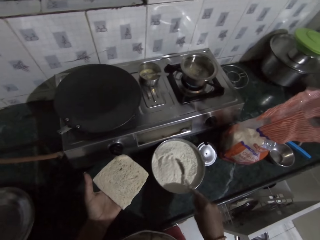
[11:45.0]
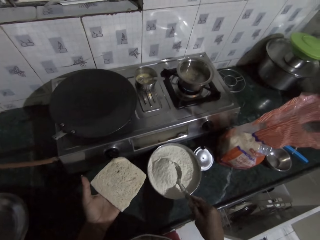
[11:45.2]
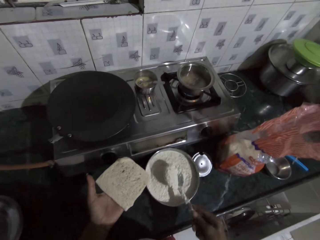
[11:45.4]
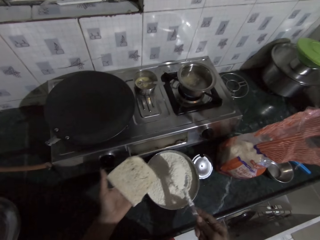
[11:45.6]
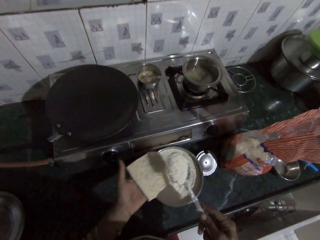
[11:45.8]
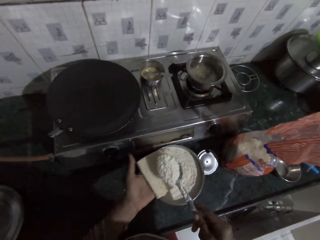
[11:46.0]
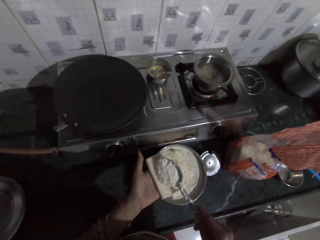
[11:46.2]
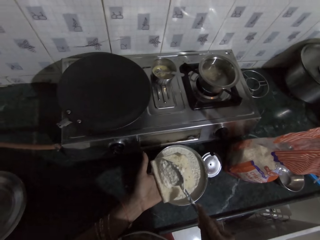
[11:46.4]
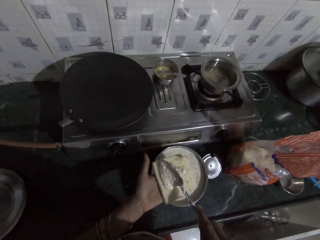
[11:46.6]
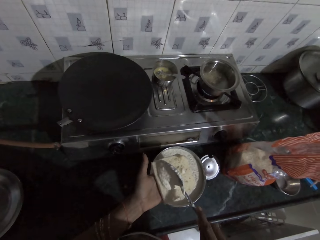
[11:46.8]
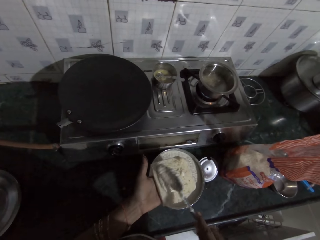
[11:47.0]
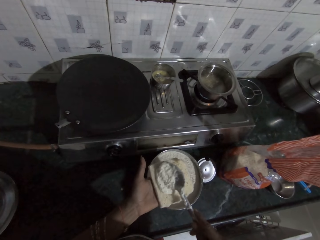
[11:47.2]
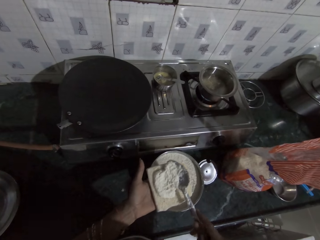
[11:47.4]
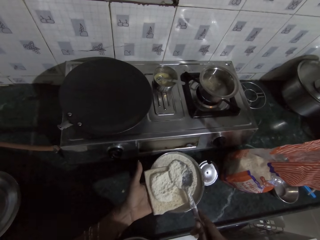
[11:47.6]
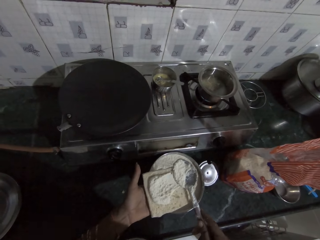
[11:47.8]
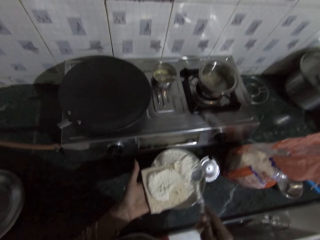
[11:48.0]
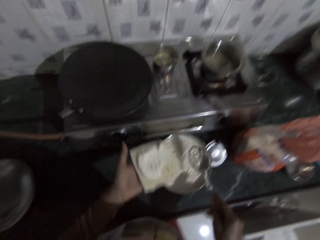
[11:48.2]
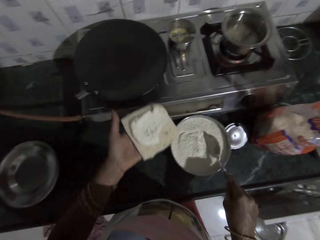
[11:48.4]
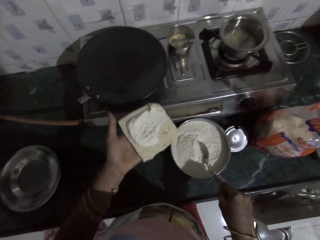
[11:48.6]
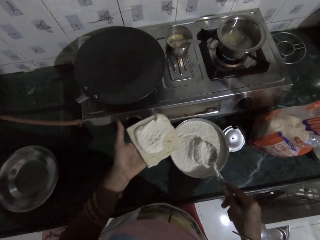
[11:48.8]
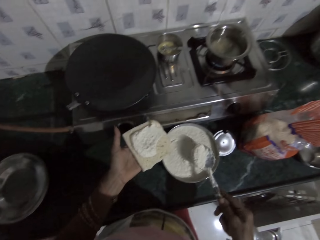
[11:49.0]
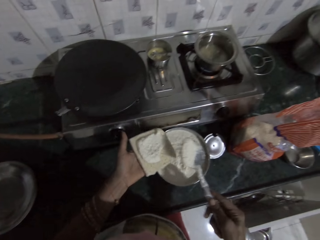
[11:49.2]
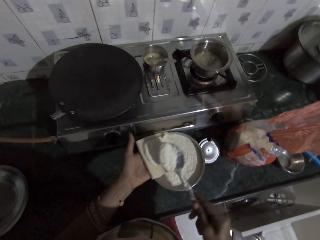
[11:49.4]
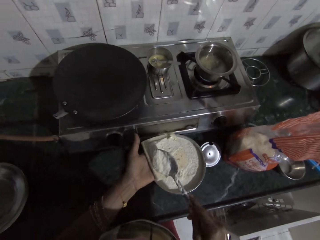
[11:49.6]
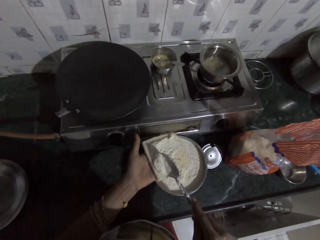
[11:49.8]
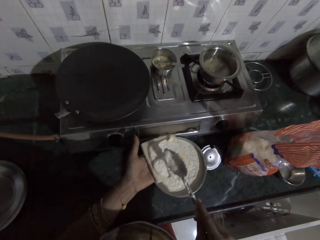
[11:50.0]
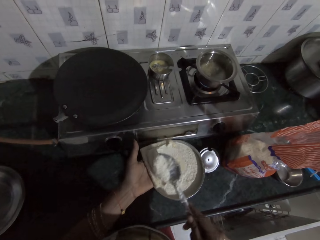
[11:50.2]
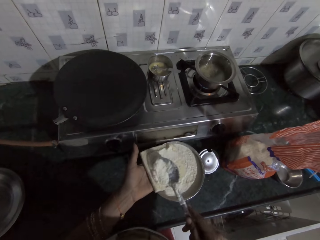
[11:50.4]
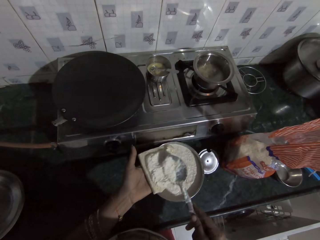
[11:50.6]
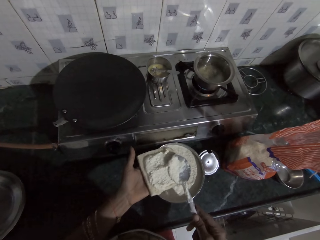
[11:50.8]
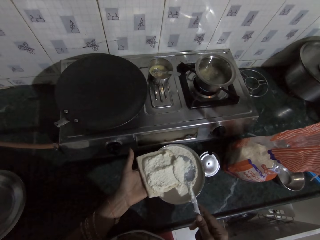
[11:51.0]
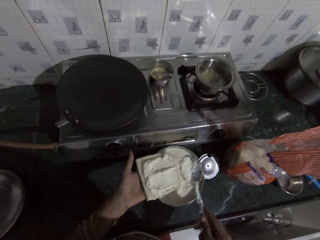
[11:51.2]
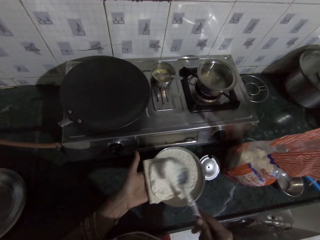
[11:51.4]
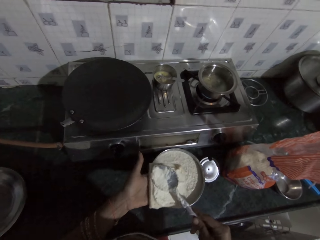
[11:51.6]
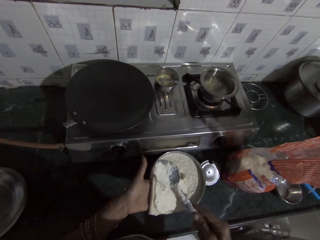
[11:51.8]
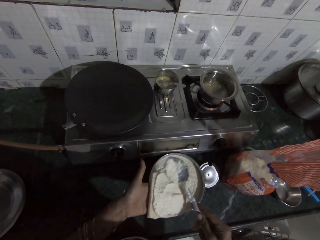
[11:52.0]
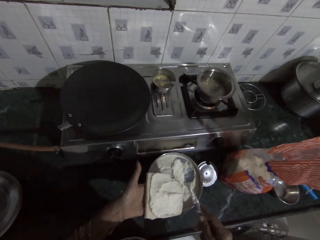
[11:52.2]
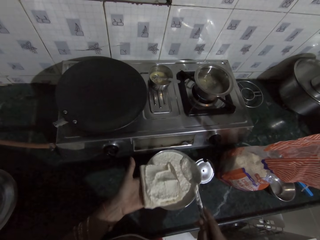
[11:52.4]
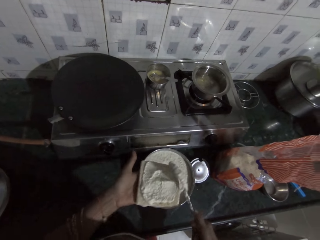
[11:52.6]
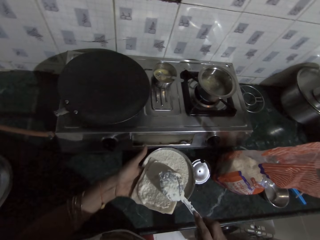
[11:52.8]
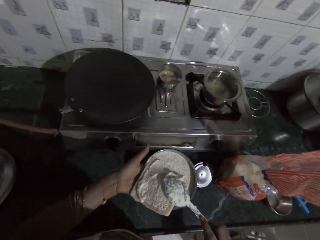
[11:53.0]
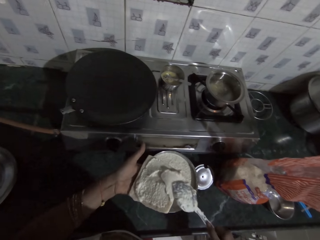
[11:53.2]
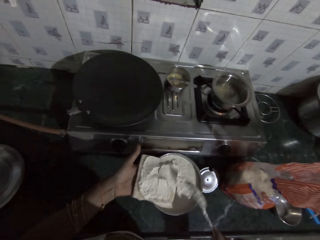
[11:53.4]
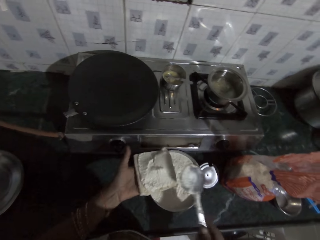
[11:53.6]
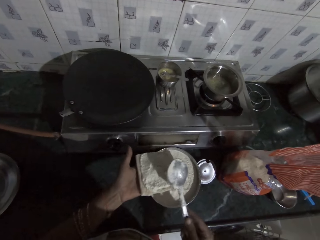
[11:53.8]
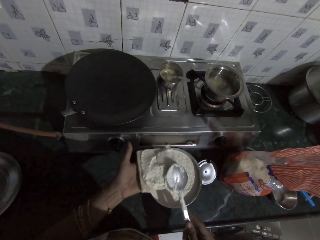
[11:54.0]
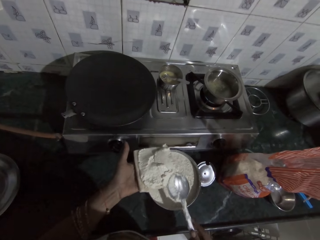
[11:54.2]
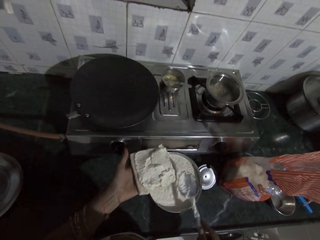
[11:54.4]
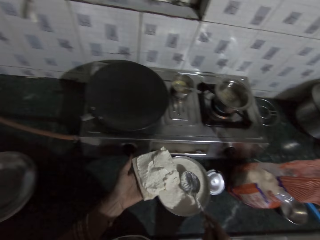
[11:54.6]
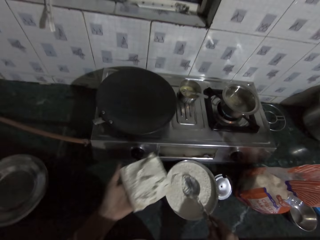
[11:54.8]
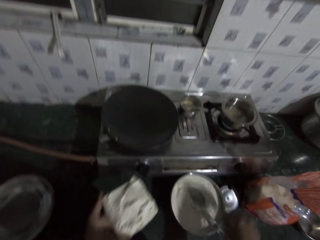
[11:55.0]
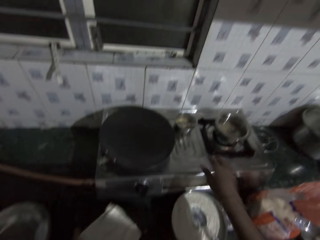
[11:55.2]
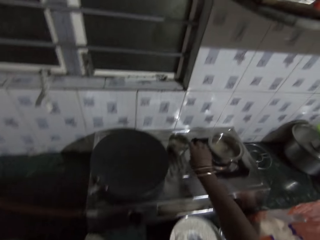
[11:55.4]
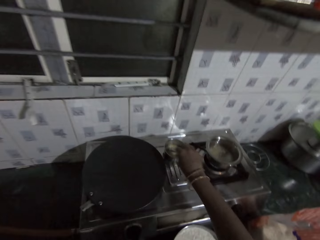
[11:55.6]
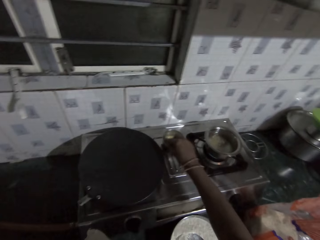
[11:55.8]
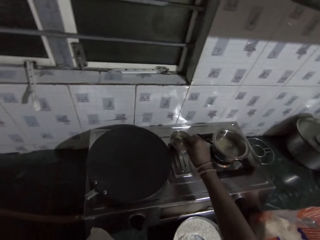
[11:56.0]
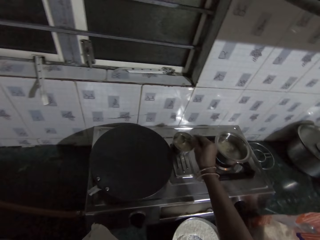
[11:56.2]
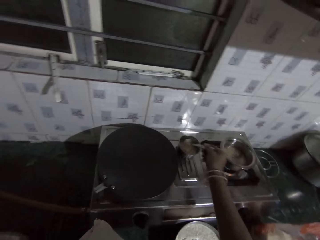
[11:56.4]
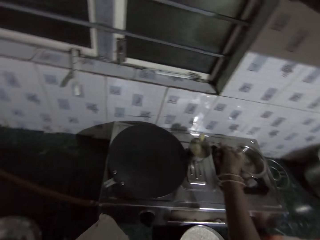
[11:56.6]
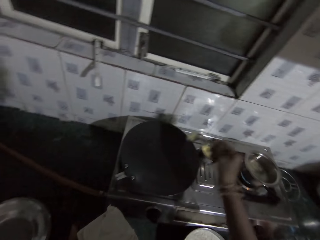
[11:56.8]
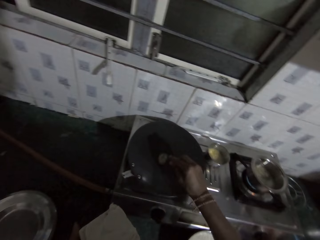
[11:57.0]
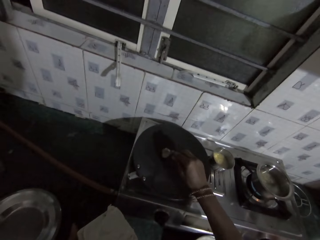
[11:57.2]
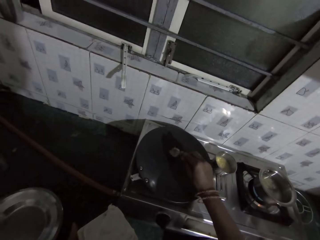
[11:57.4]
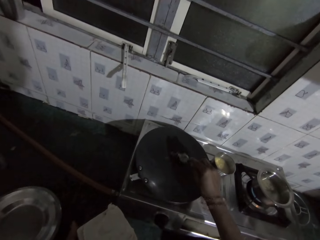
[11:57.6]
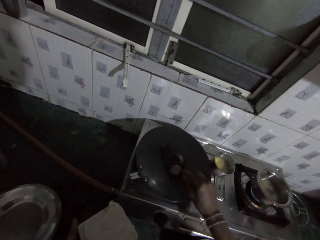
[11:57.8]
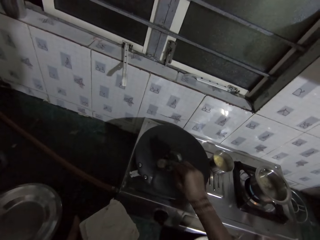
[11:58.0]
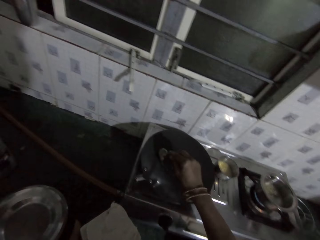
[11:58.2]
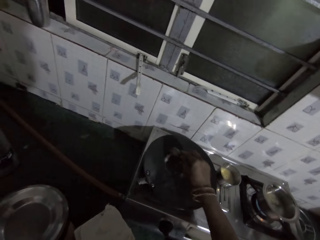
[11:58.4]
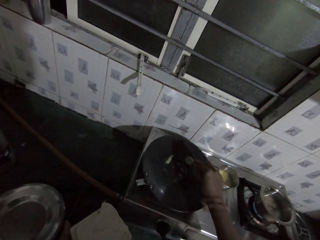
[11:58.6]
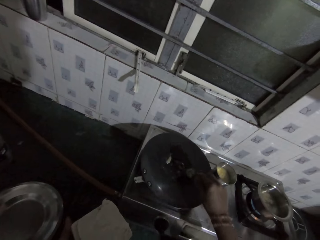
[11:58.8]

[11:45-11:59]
The camera wearer spreads the flour batter in the spoon in her right hand on the slice of bread in her left hand. She scoops flour batter from the bowl on the kitchen countertop with the spoon in her right hand. She spreads the flour batter in the spoon in her right hand on the slice of bread in her left hand. She drops the spoon in her right hand in the bowl of flour batter on the kitchen countertop. She holds a spoon in the bowl of oil on the gas stove on the kitchen countertop with her right hand. She scoops oil from the bowl on the gas stove on the kitchen countertop with the spoon in her right hand. She spreads the oil in the spoon in her right hand on the skillet on the gas stove on the kitchen countertop.

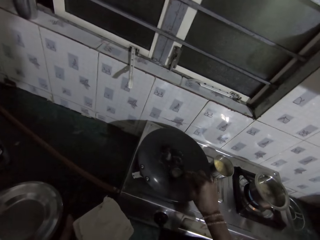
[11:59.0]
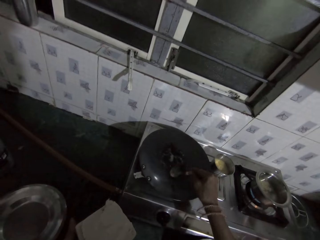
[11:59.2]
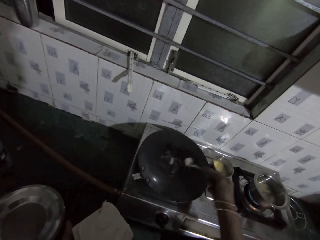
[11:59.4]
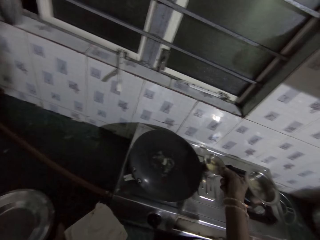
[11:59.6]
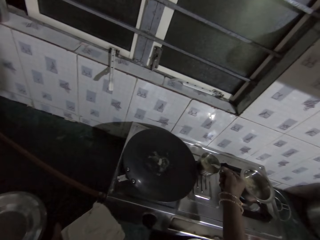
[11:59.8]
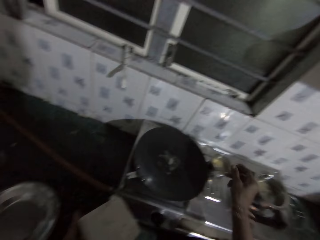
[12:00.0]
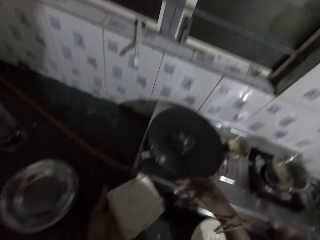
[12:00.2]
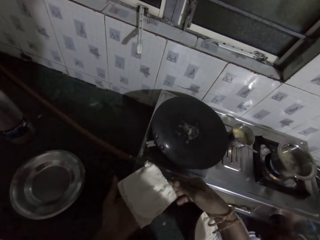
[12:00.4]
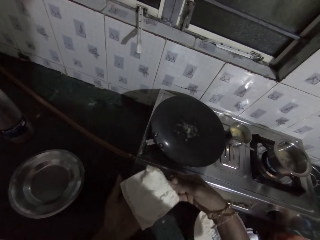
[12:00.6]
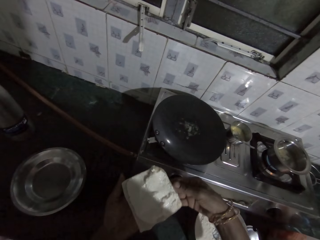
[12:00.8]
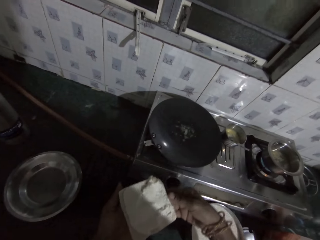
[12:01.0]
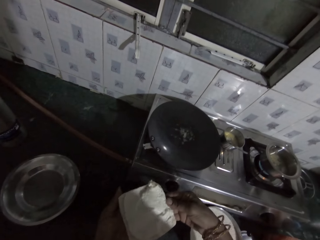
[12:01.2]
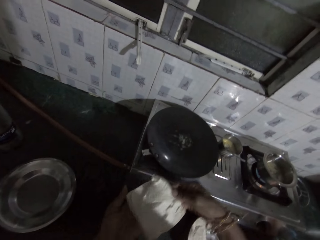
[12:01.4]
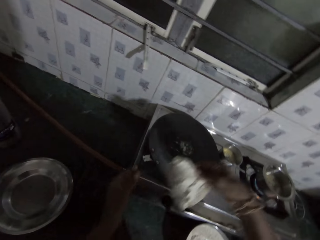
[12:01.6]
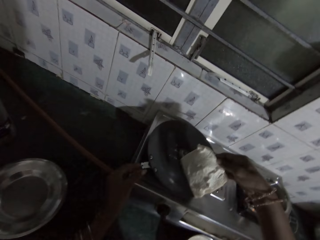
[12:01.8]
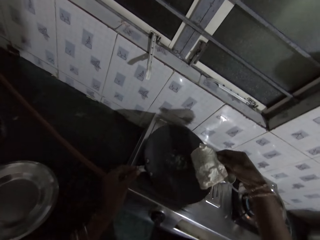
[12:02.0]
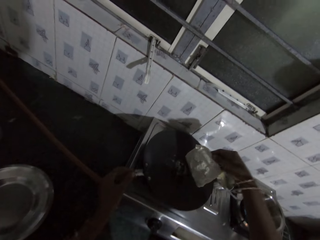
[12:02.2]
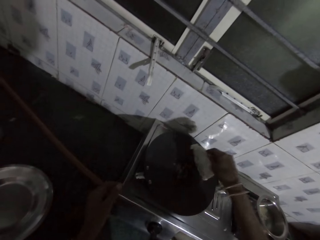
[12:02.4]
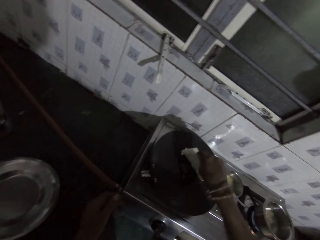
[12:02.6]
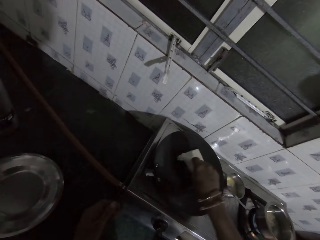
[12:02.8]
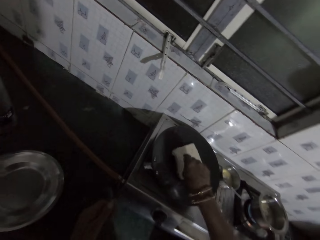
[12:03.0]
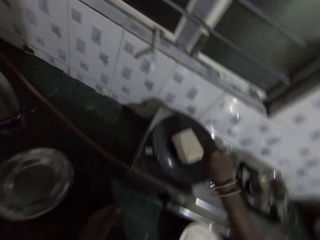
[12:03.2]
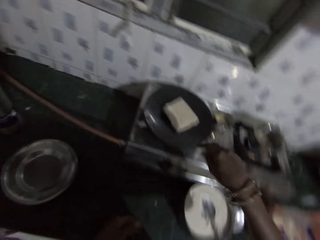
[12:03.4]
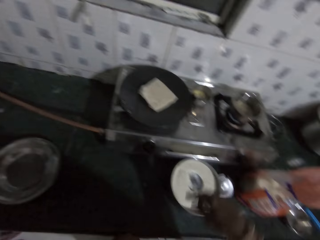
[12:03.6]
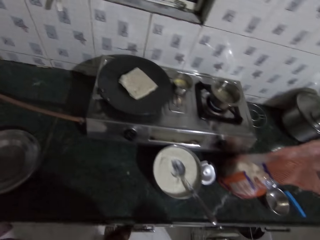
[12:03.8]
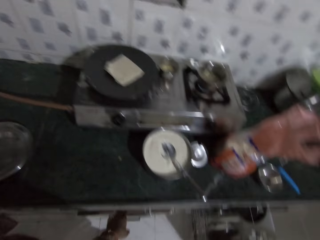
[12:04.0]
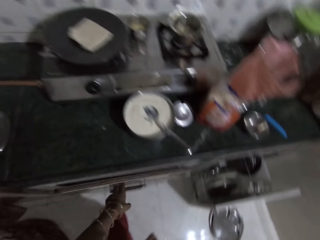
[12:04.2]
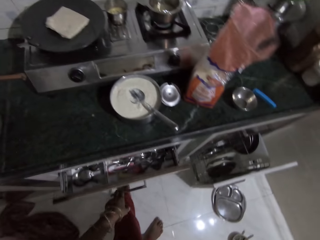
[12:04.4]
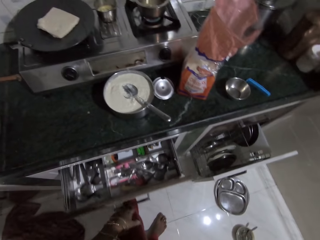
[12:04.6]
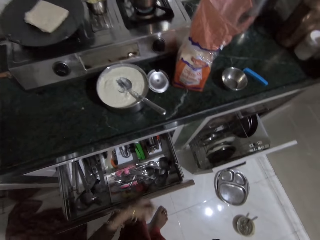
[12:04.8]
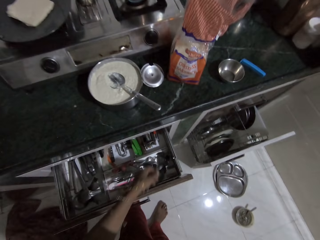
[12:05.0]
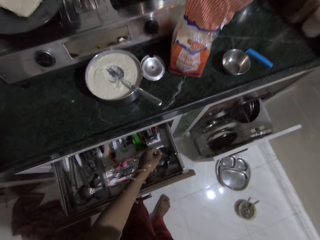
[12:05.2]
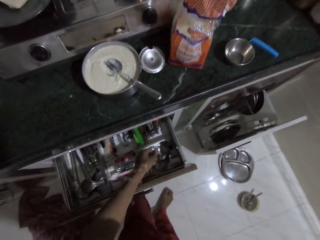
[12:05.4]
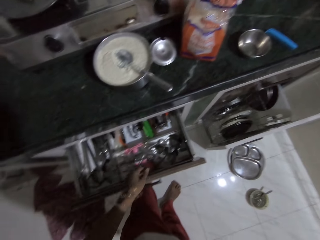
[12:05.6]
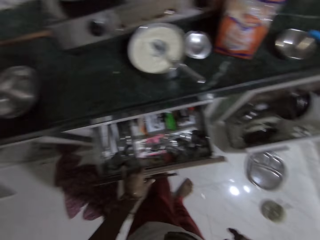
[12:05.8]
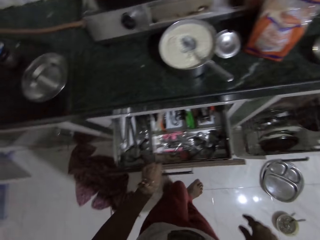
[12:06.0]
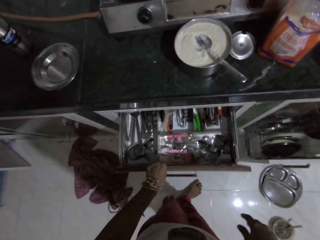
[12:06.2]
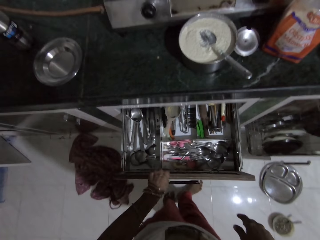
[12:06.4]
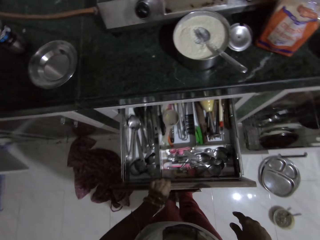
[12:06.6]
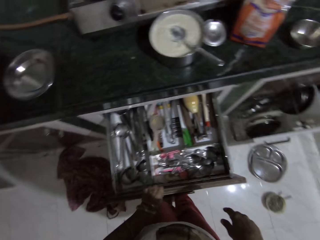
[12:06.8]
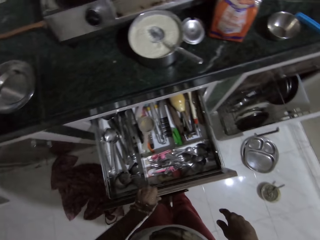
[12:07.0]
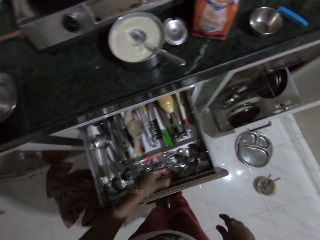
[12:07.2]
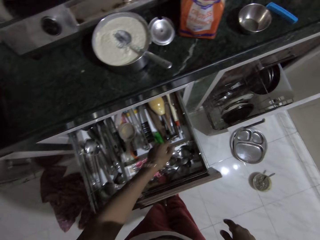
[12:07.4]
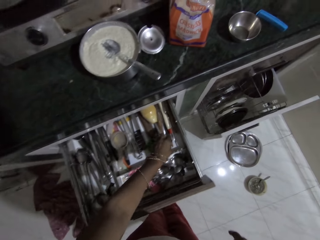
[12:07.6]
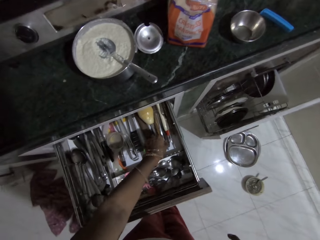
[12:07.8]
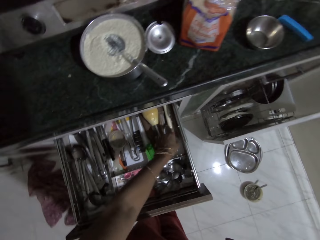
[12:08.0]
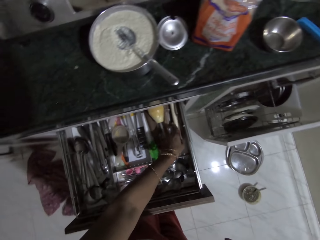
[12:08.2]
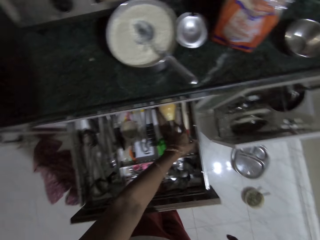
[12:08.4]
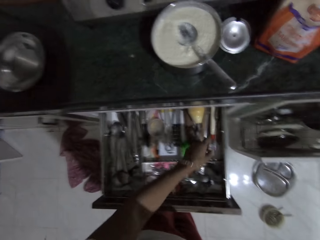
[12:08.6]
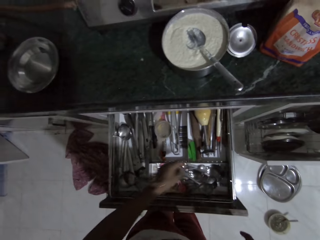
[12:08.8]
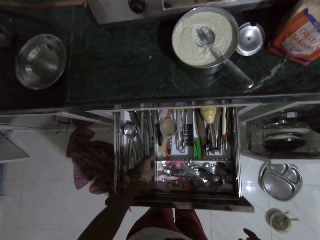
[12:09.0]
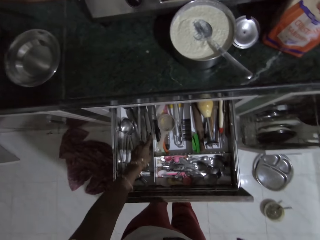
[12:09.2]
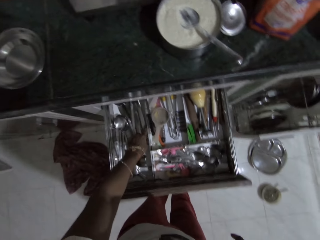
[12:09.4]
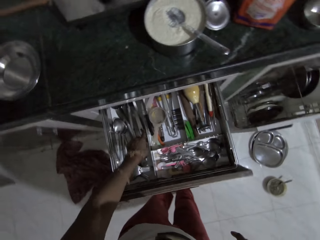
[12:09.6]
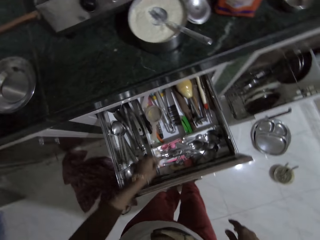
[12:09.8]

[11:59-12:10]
The camera wearer drops the spoon in her right hand in the bowl of oil on the gas stove. She picks the slice of bread from her left hand with her right hand. She places the slice of bread in her right hand on the skillet on the gas stove. She pulls a kitchen drawer with her left hand. She moves the cutleries in the kitchen drawer with her left hand. She picks up a spoon.
